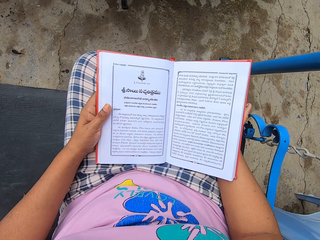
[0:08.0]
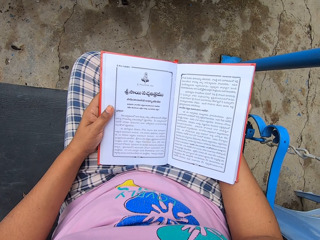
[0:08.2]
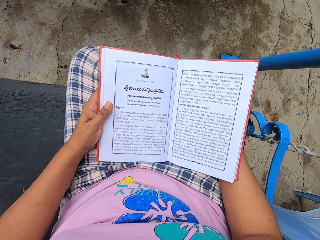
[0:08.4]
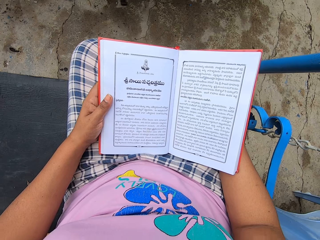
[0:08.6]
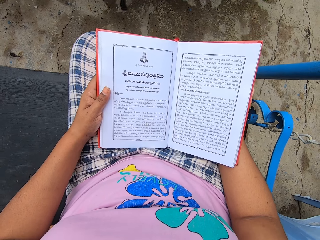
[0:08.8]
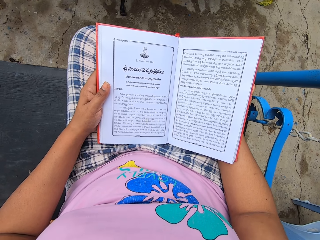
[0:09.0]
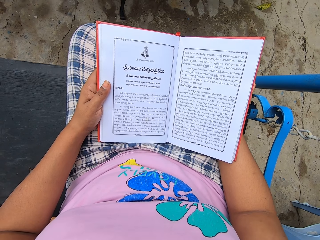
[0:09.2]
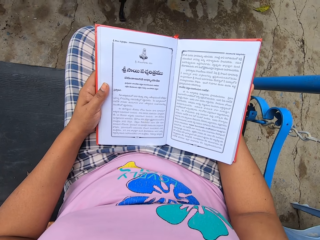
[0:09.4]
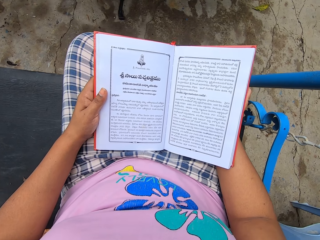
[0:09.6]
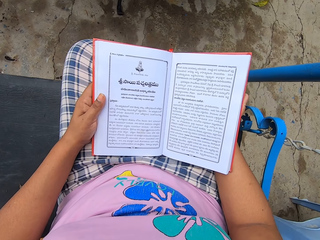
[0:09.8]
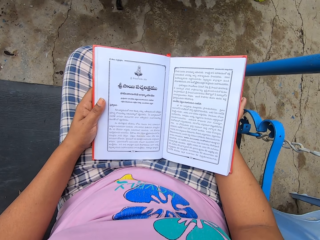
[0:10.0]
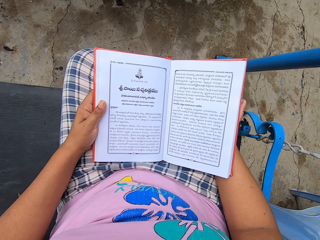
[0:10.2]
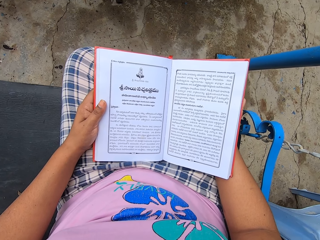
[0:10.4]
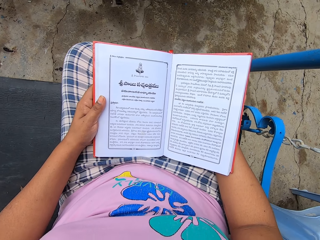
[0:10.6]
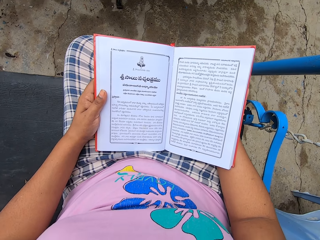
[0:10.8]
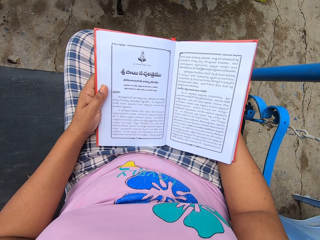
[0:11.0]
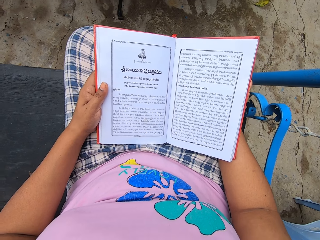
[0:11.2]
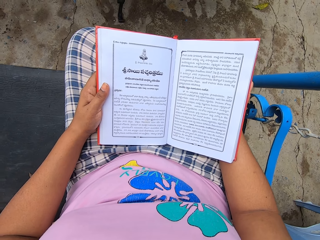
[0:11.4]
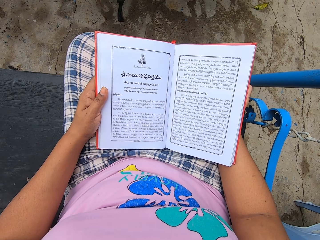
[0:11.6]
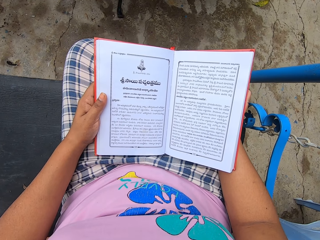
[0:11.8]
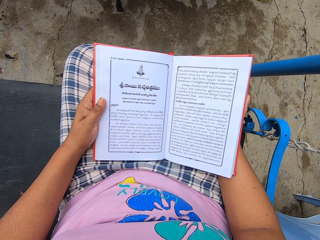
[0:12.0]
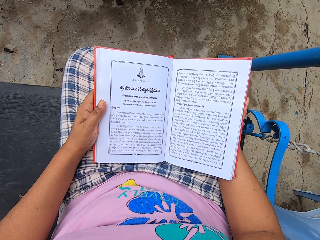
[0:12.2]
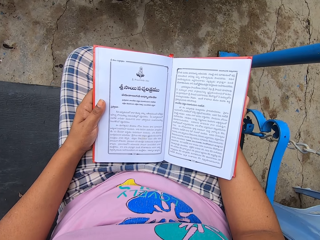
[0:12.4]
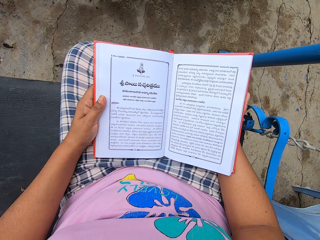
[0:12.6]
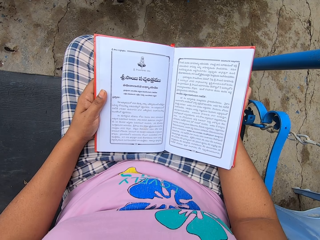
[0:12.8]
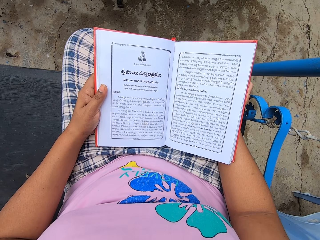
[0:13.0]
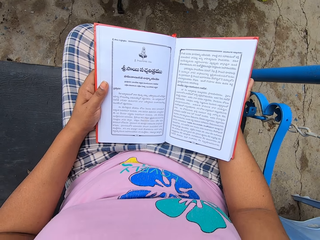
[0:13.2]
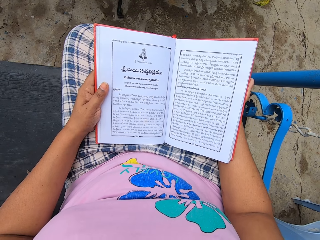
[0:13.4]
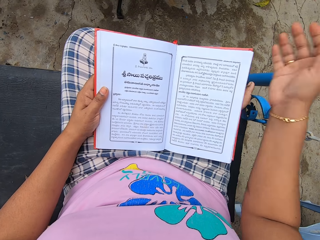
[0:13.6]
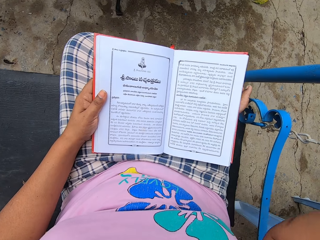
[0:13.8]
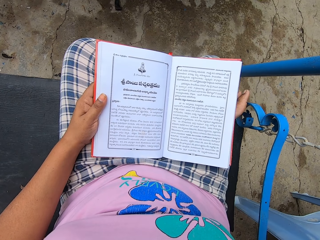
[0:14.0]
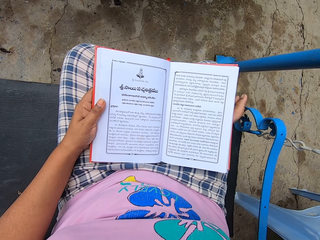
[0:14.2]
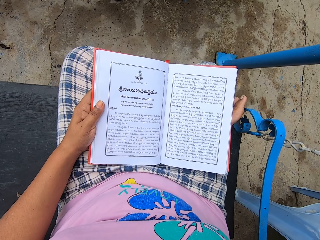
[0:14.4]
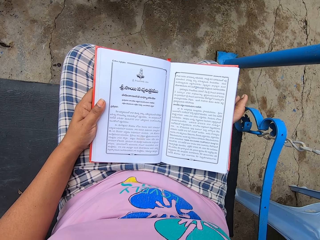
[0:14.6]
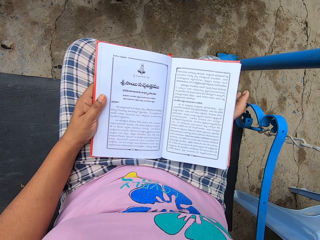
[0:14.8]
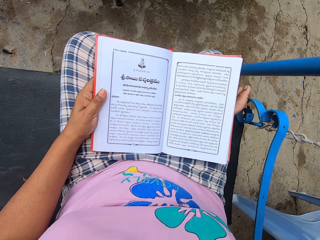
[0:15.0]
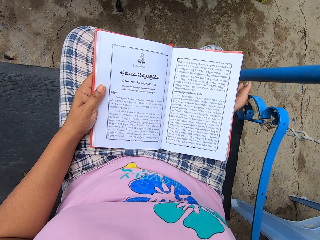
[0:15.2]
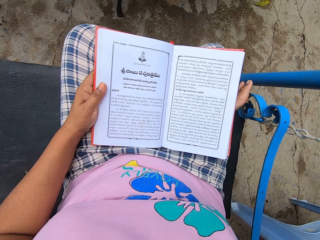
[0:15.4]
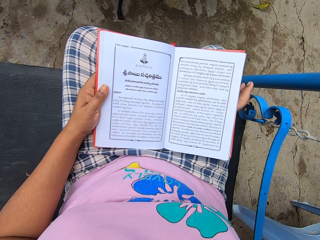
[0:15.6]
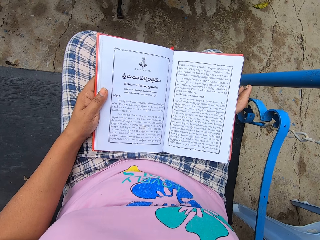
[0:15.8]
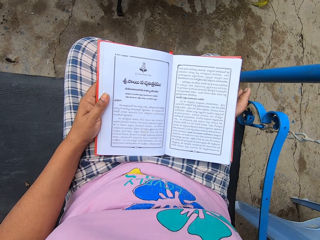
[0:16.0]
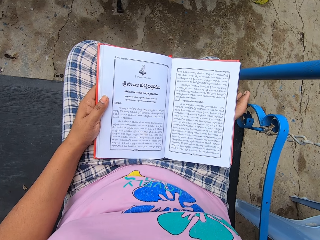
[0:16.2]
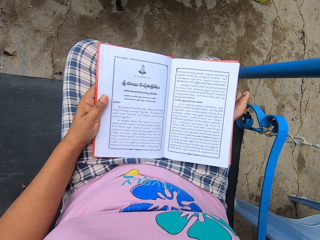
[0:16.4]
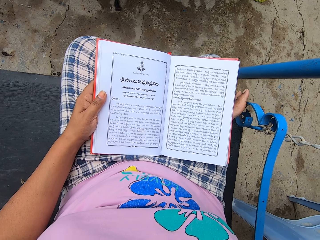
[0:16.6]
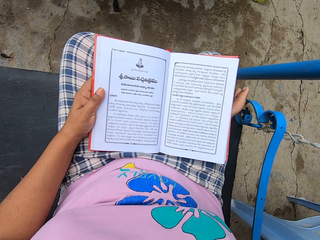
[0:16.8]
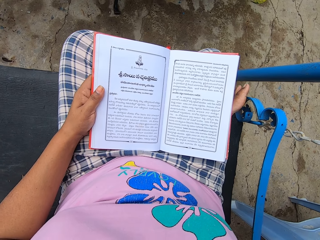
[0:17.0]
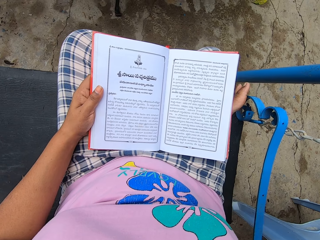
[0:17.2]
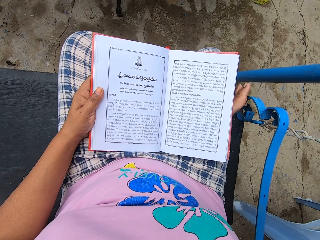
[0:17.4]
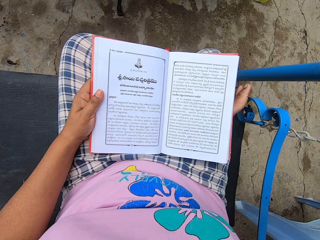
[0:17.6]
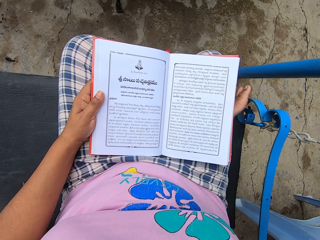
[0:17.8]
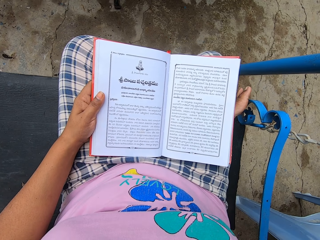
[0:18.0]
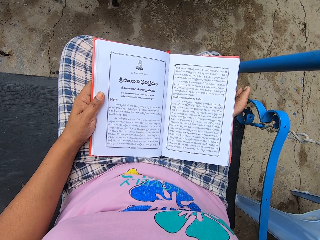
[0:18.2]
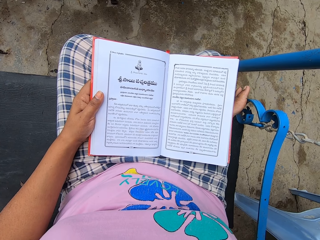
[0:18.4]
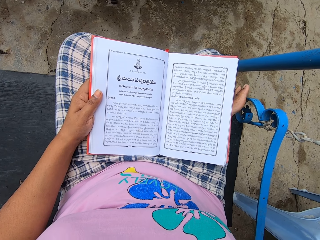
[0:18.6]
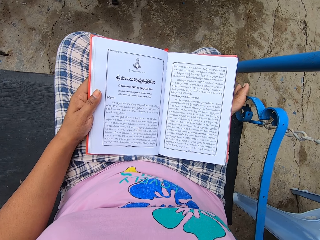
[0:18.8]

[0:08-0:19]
The camera wearer reads the book. They adjust the camera. They read the book.

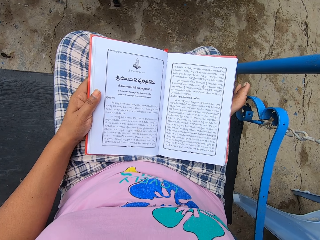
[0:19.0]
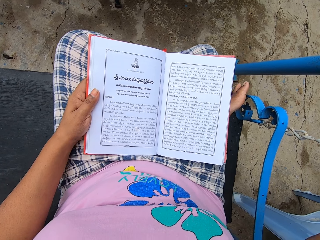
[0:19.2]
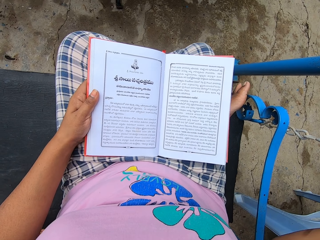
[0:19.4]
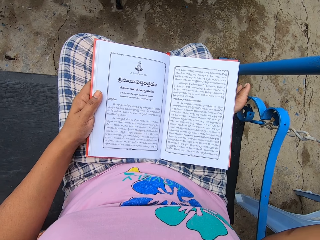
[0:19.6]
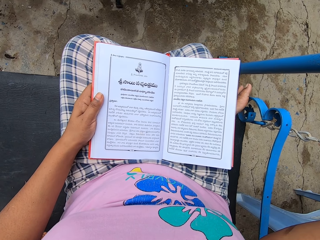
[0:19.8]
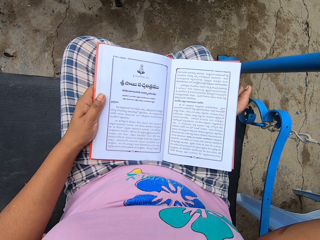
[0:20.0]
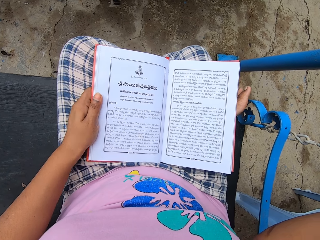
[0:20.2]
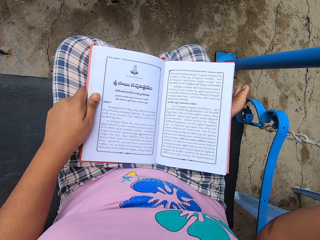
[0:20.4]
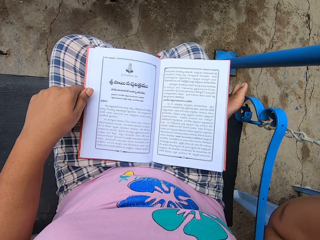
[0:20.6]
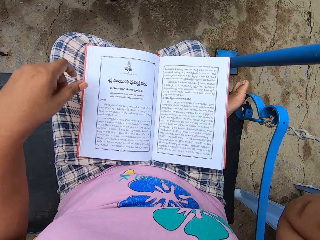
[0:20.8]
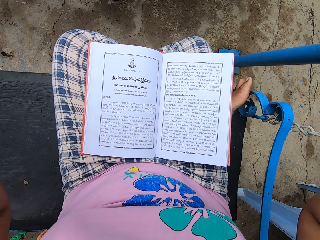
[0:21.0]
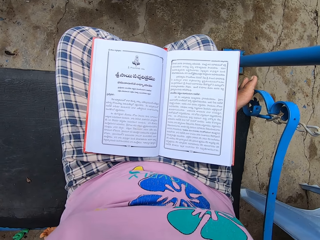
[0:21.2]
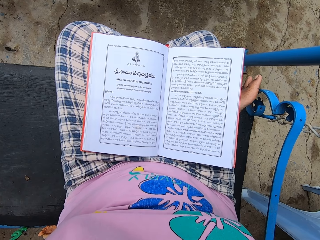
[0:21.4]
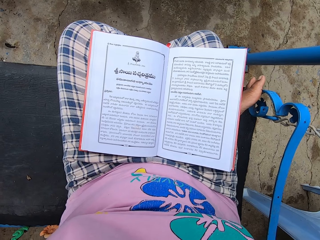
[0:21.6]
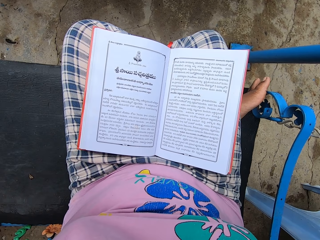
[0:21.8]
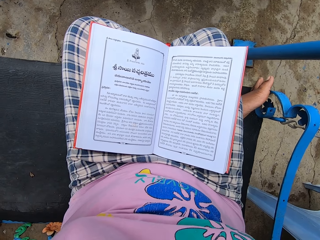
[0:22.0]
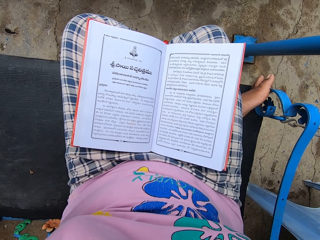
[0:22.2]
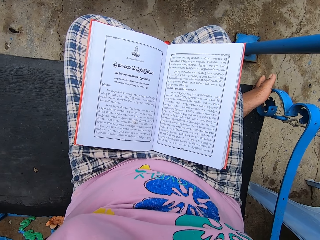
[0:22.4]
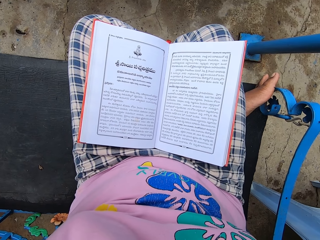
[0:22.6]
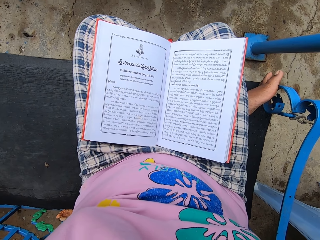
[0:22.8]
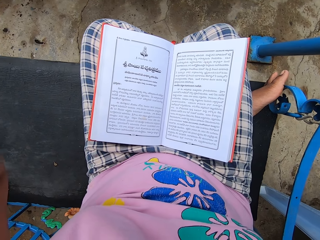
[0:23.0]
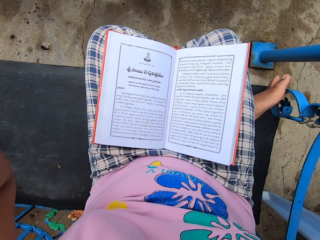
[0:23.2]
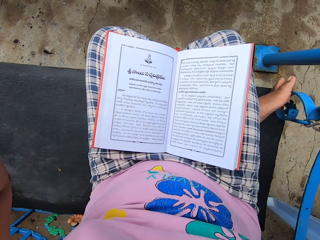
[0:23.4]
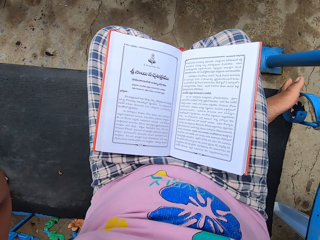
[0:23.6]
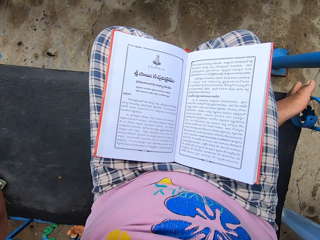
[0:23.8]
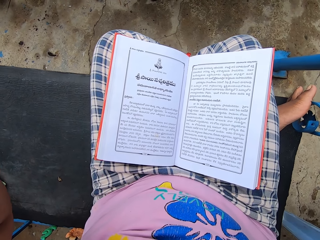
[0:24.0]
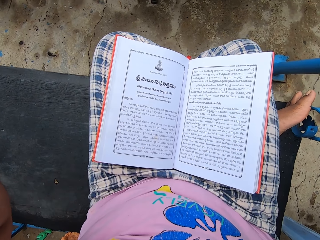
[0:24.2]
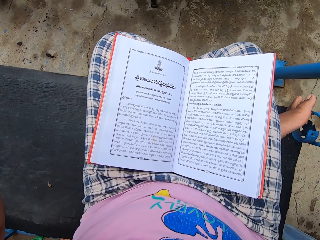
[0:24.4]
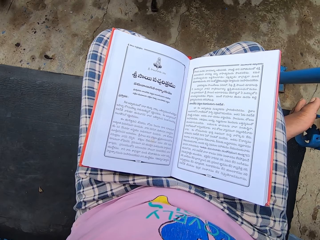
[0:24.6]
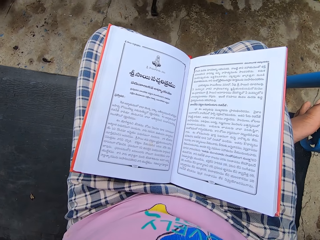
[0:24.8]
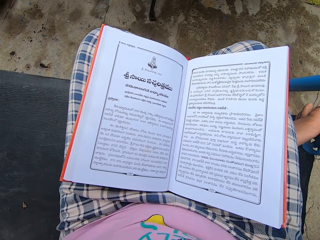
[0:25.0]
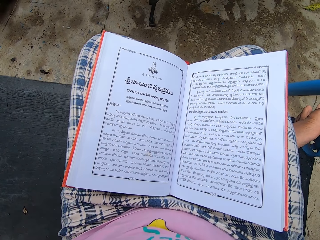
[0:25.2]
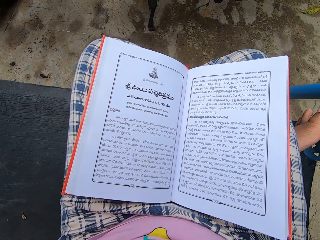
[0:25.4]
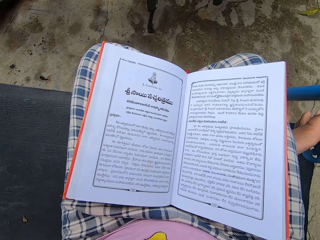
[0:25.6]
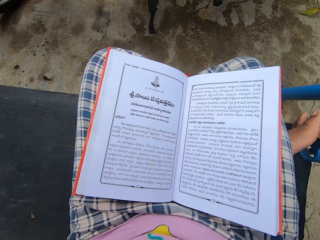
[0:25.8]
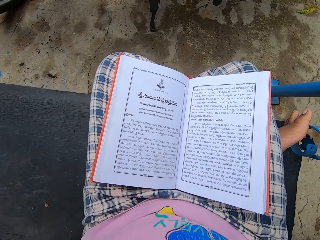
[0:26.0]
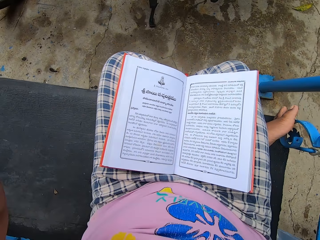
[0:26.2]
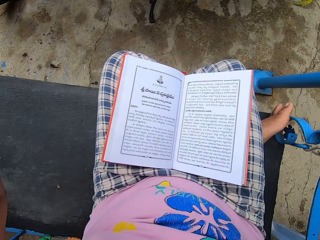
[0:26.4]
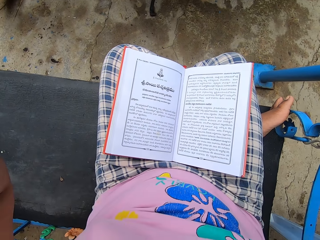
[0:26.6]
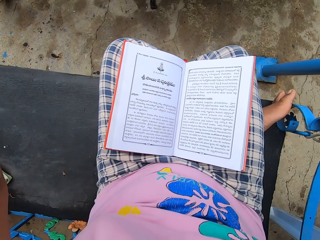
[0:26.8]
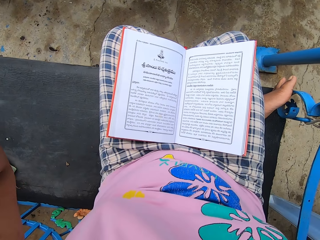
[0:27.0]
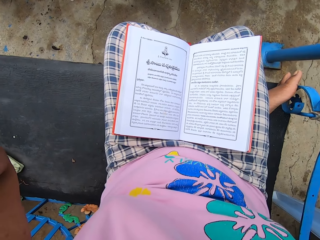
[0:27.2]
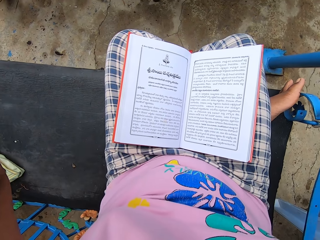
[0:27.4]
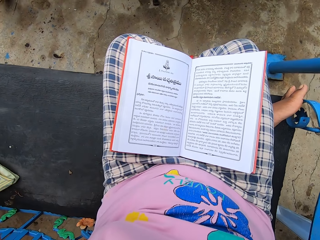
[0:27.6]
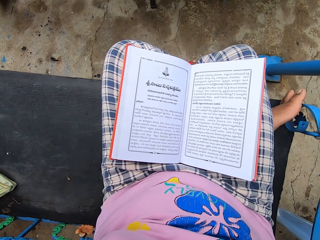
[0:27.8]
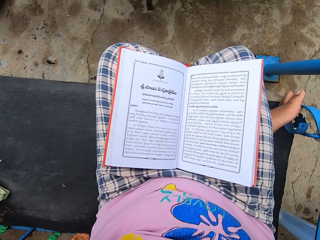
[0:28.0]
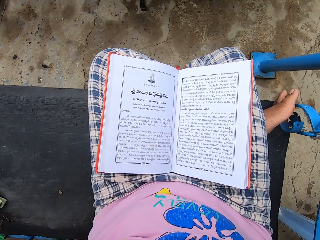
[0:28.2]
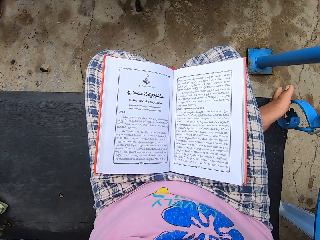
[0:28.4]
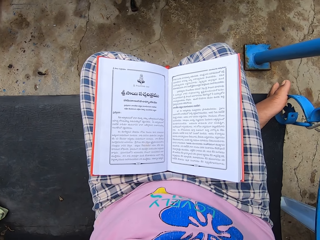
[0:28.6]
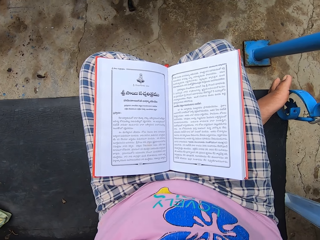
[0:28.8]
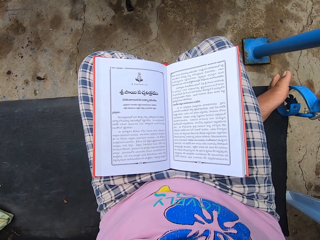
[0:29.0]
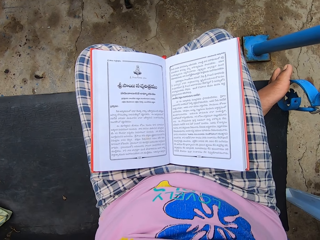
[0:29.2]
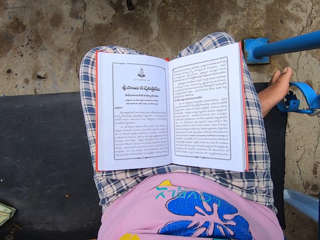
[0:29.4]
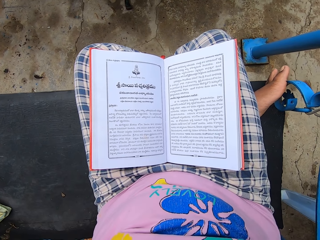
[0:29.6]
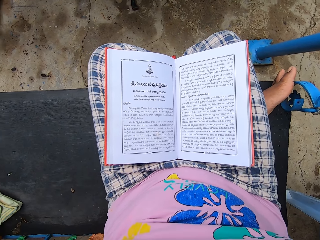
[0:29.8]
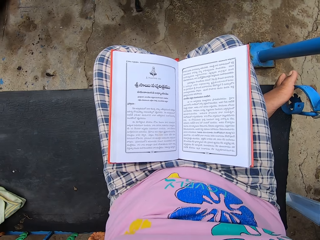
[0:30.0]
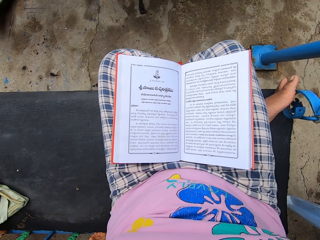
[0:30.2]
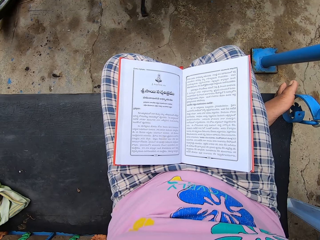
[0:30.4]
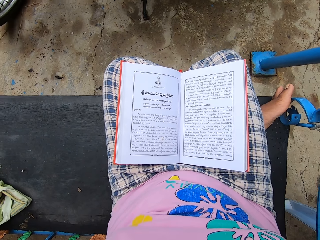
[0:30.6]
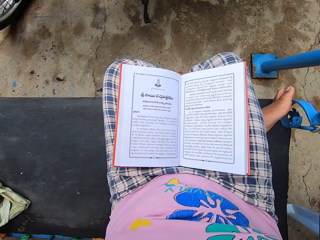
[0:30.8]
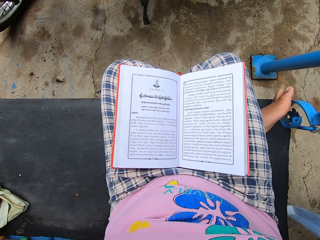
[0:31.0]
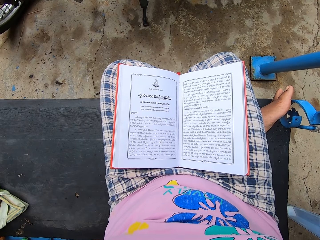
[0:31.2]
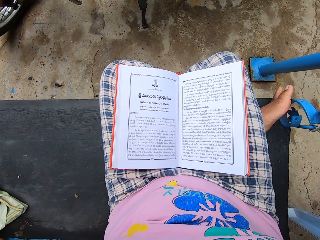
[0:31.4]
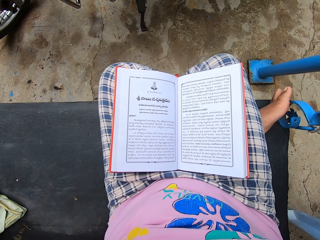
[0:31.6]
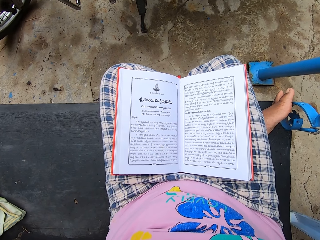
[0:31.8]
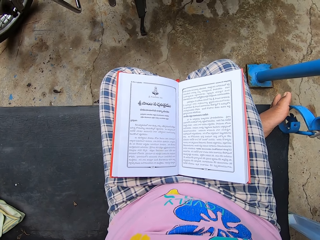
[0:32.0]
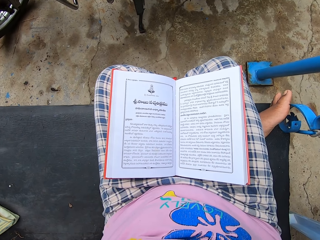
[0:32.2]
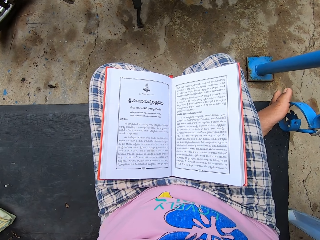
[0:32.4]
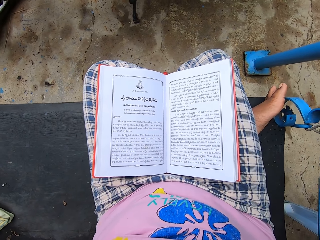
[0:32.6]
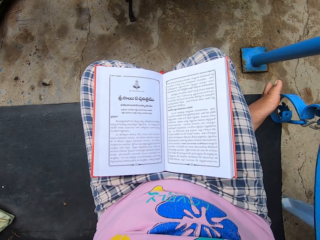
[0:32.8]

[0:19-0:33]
The camera wearer adjusts the camera. She reads the book. She does something with her left hand. She adjusts the camera. She reads the book. She looks around.
